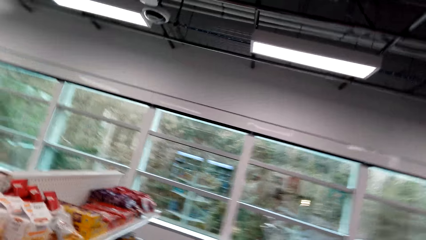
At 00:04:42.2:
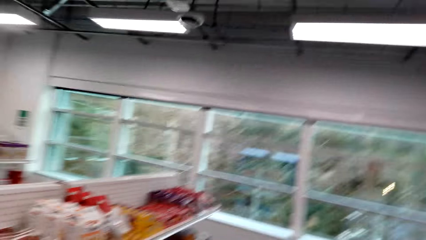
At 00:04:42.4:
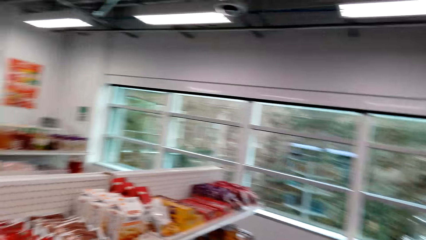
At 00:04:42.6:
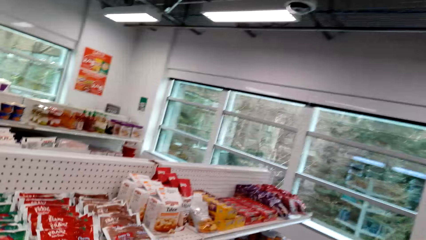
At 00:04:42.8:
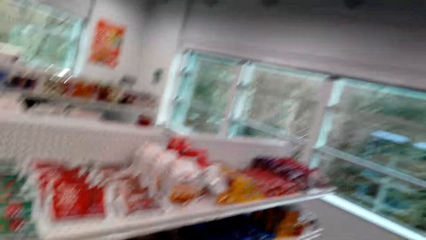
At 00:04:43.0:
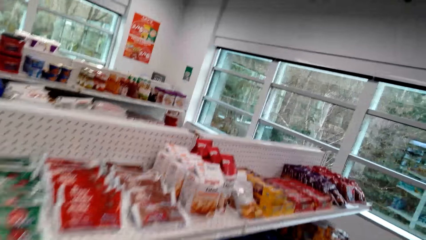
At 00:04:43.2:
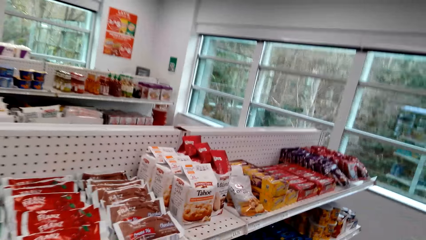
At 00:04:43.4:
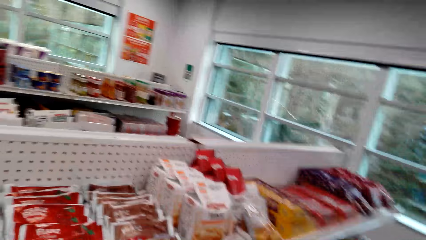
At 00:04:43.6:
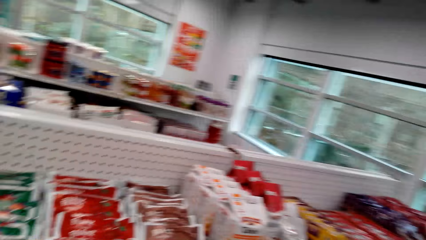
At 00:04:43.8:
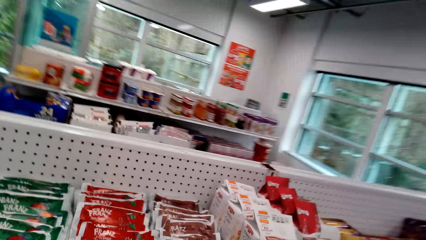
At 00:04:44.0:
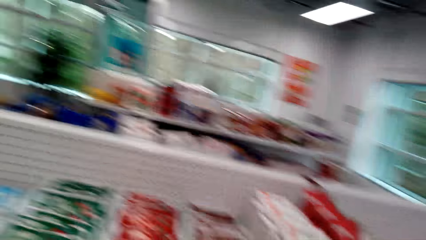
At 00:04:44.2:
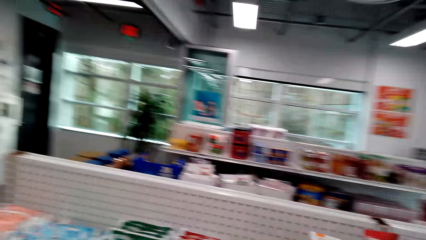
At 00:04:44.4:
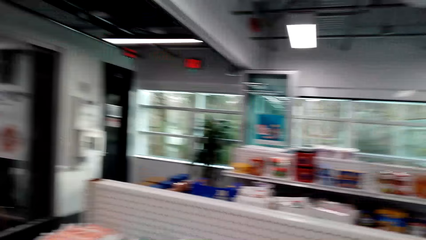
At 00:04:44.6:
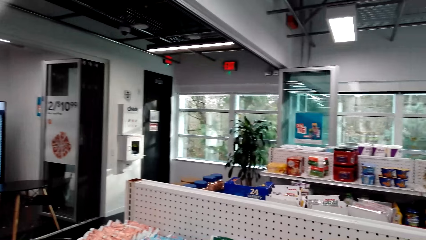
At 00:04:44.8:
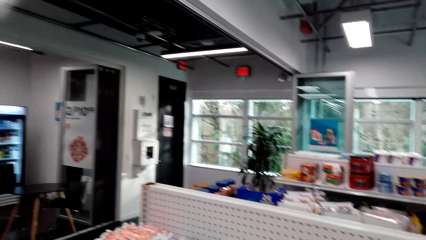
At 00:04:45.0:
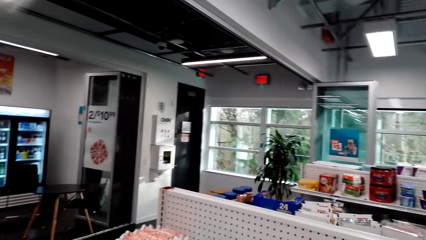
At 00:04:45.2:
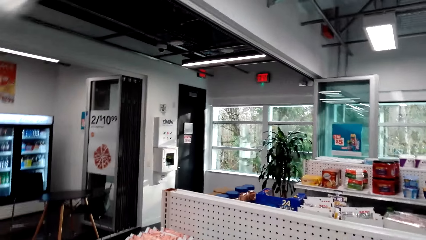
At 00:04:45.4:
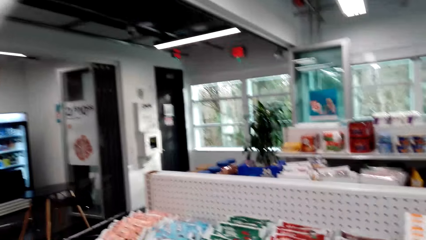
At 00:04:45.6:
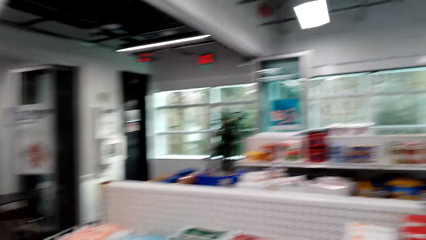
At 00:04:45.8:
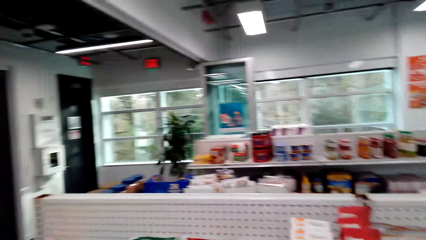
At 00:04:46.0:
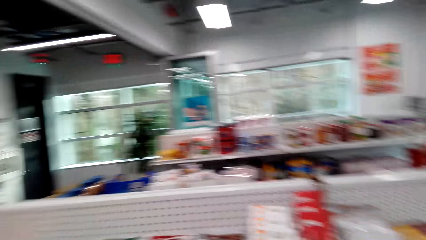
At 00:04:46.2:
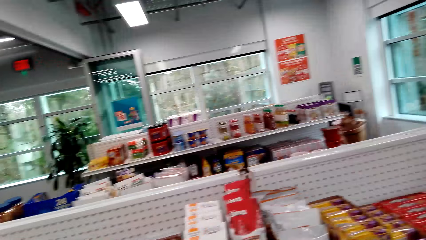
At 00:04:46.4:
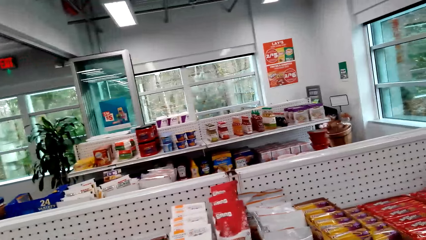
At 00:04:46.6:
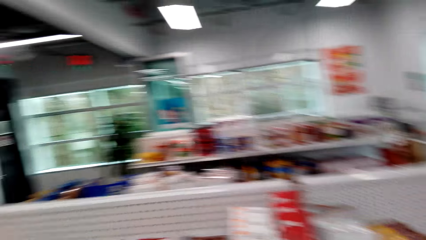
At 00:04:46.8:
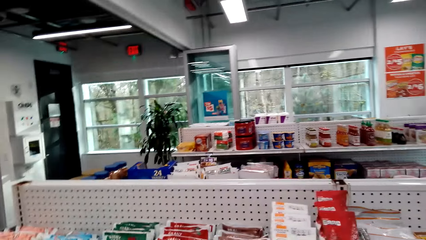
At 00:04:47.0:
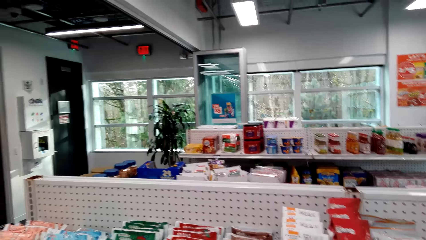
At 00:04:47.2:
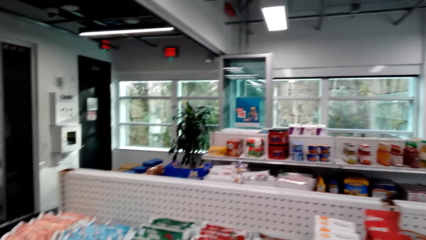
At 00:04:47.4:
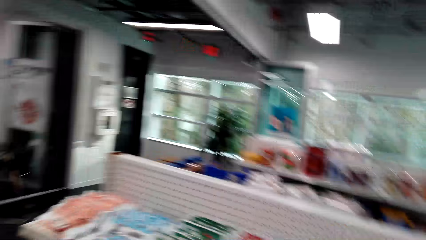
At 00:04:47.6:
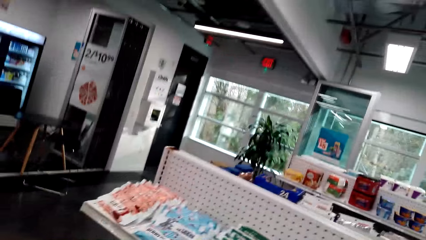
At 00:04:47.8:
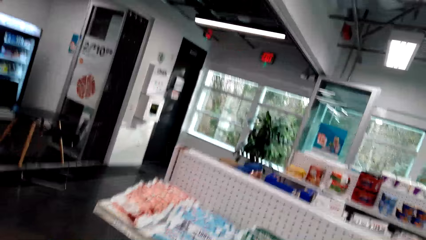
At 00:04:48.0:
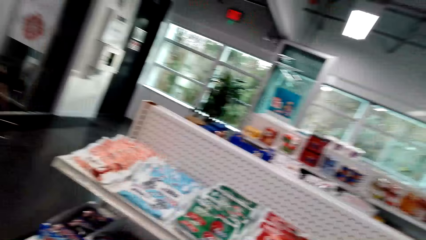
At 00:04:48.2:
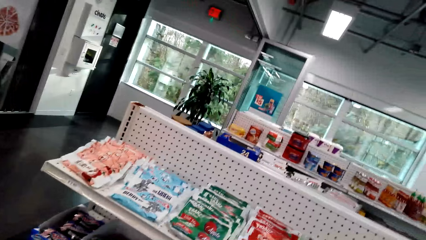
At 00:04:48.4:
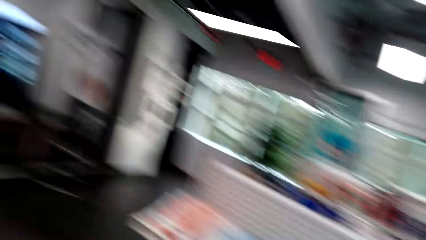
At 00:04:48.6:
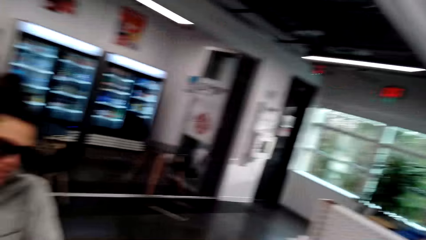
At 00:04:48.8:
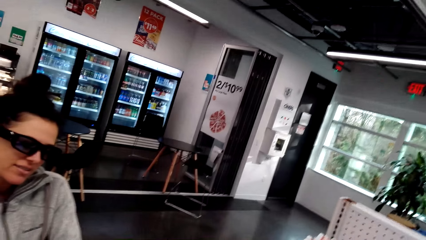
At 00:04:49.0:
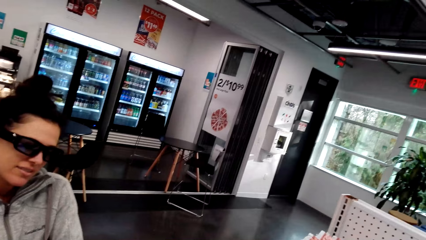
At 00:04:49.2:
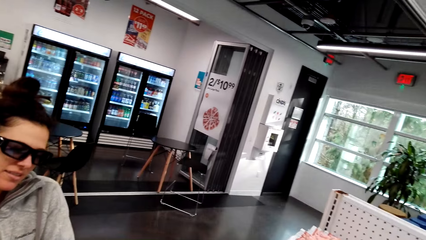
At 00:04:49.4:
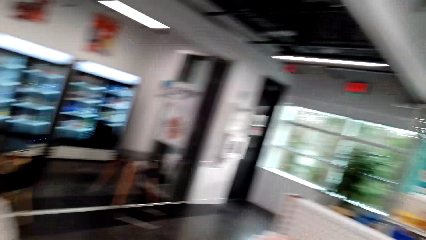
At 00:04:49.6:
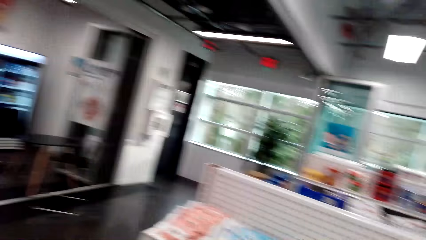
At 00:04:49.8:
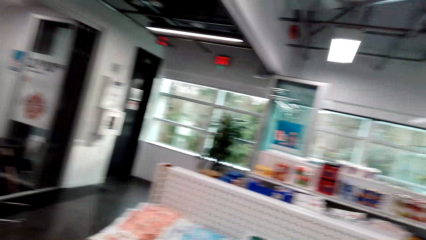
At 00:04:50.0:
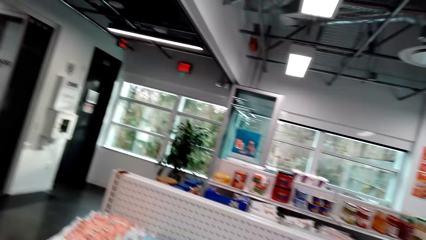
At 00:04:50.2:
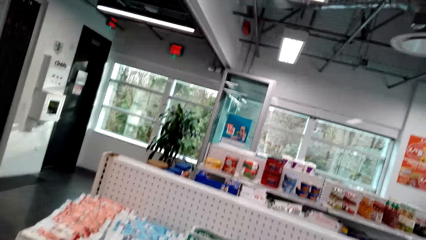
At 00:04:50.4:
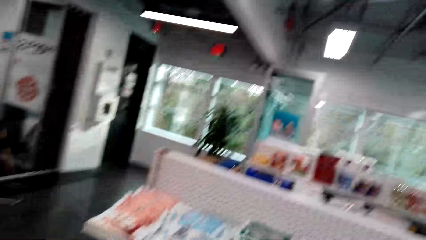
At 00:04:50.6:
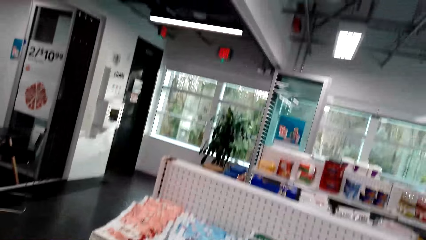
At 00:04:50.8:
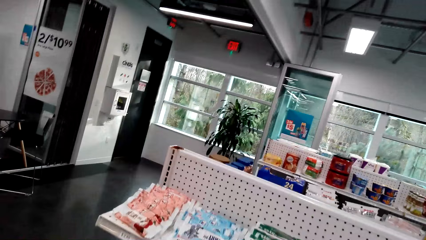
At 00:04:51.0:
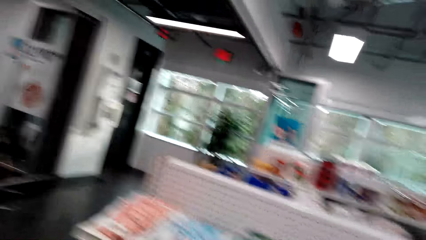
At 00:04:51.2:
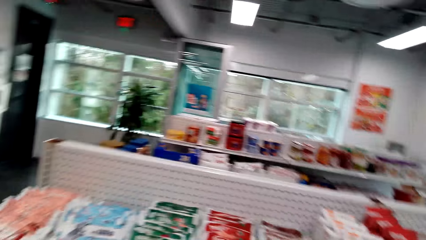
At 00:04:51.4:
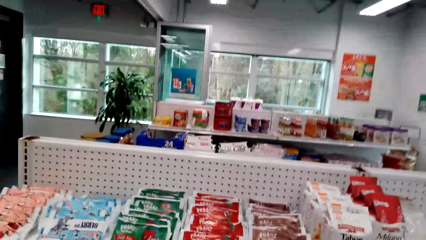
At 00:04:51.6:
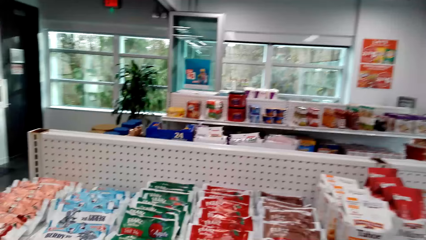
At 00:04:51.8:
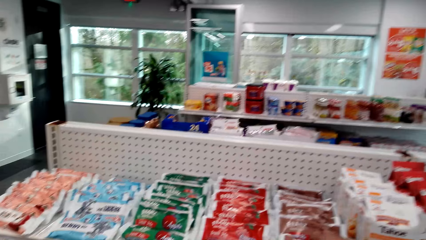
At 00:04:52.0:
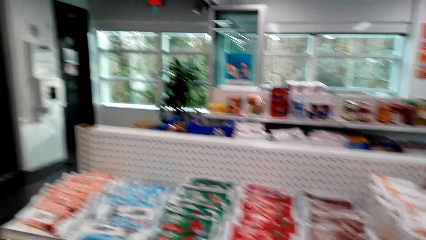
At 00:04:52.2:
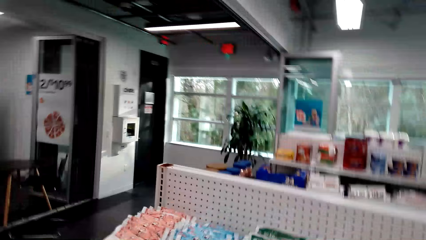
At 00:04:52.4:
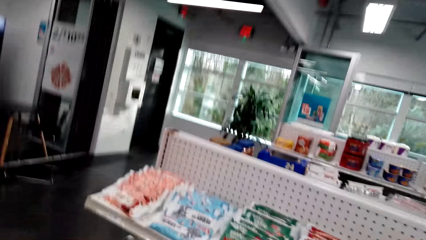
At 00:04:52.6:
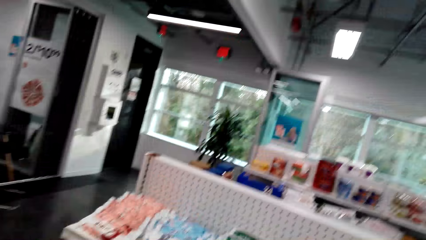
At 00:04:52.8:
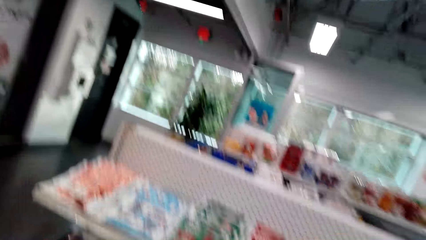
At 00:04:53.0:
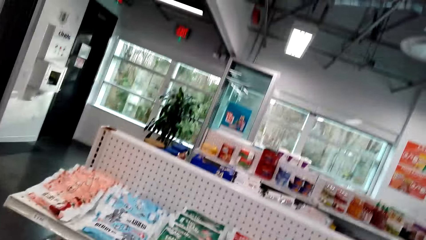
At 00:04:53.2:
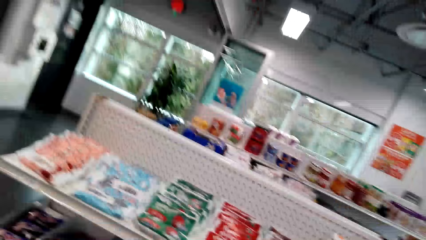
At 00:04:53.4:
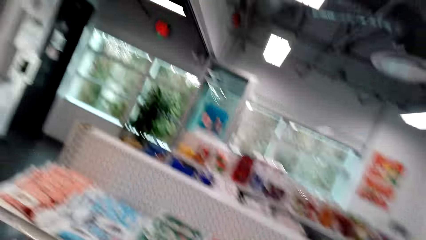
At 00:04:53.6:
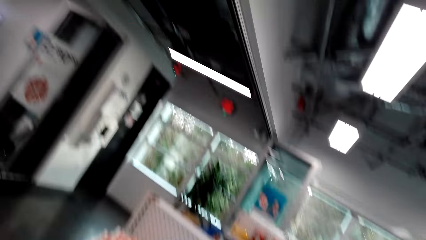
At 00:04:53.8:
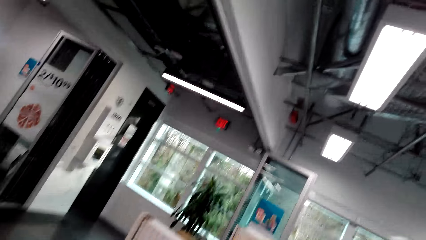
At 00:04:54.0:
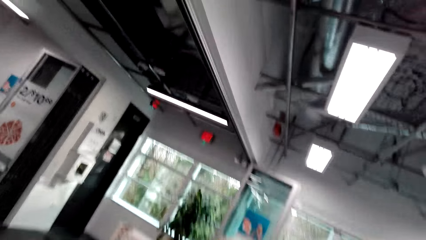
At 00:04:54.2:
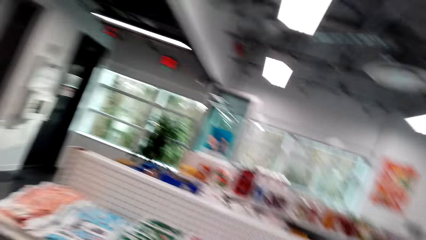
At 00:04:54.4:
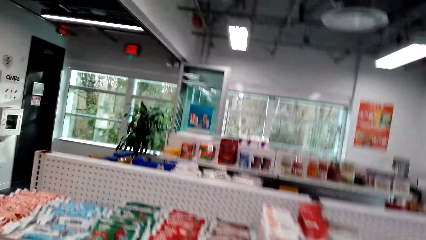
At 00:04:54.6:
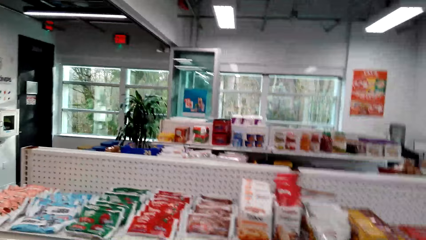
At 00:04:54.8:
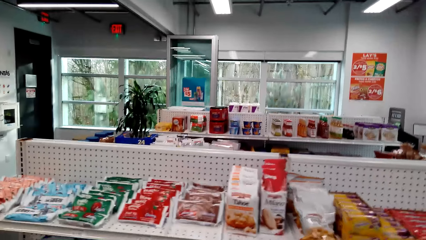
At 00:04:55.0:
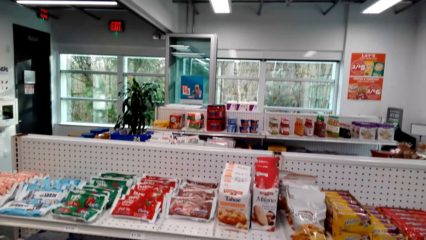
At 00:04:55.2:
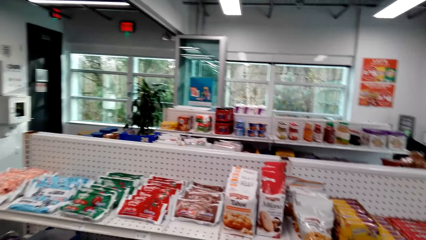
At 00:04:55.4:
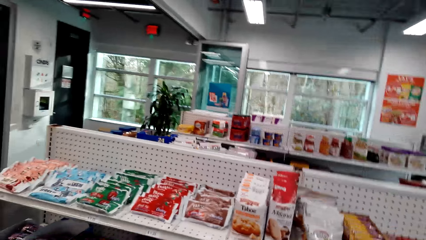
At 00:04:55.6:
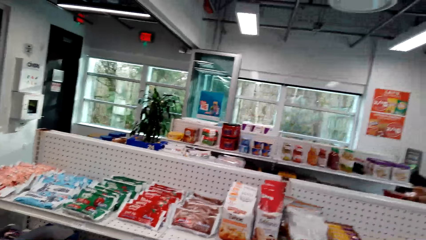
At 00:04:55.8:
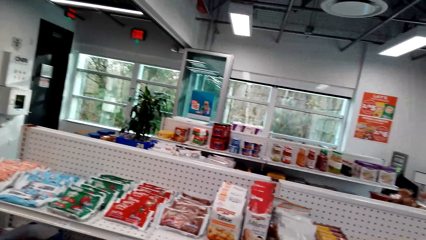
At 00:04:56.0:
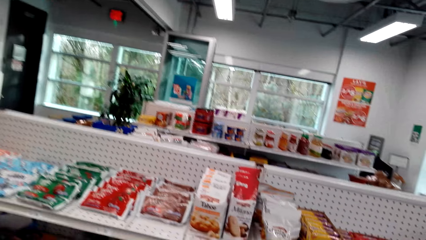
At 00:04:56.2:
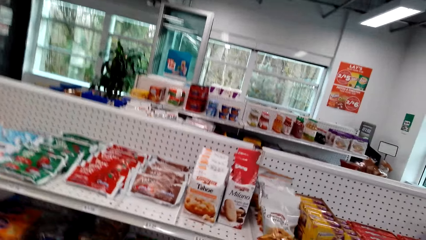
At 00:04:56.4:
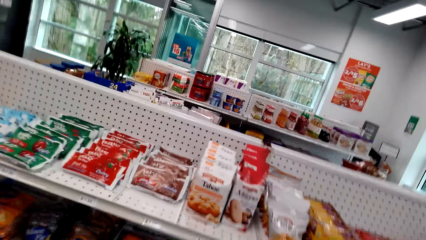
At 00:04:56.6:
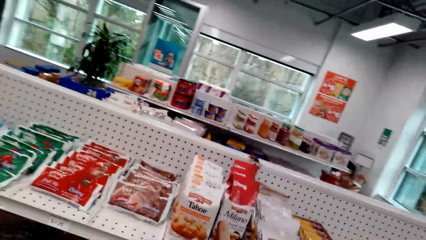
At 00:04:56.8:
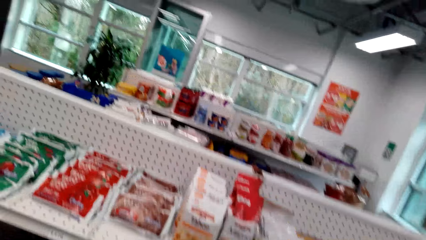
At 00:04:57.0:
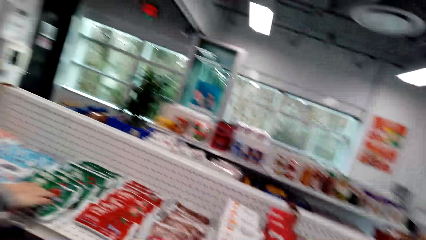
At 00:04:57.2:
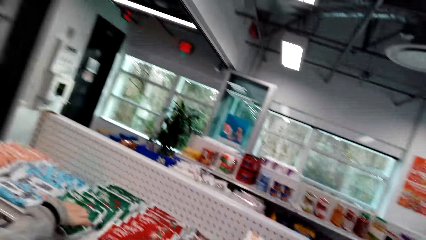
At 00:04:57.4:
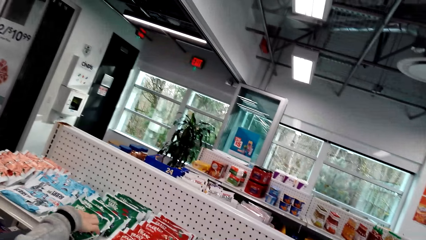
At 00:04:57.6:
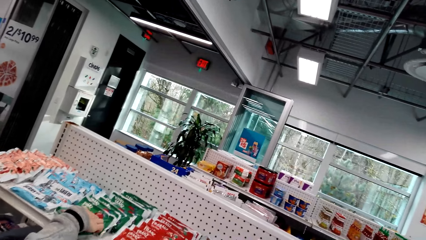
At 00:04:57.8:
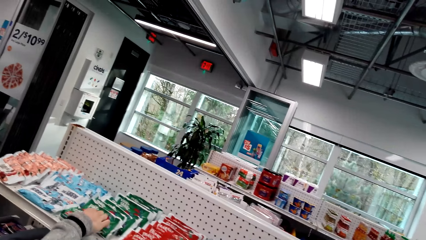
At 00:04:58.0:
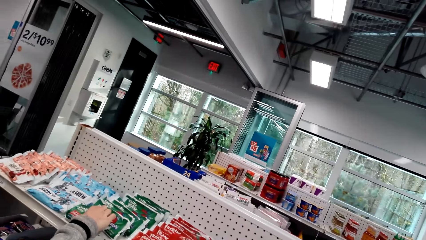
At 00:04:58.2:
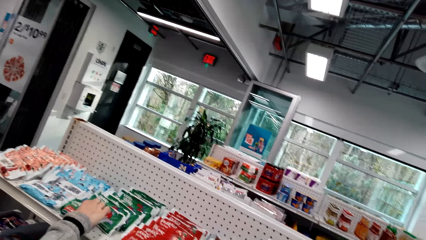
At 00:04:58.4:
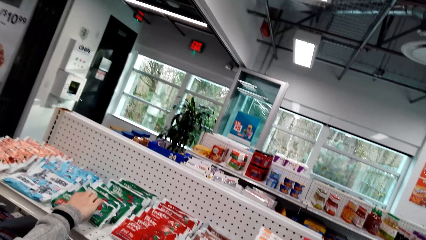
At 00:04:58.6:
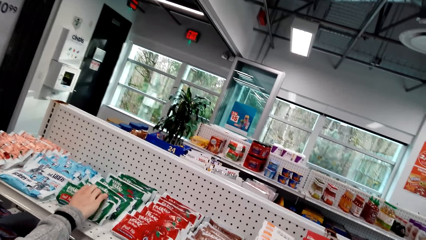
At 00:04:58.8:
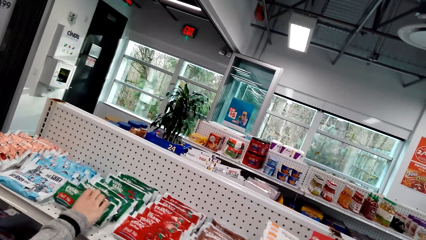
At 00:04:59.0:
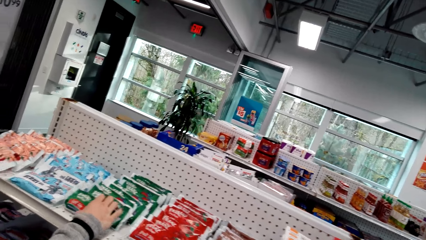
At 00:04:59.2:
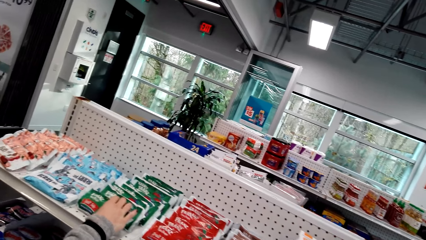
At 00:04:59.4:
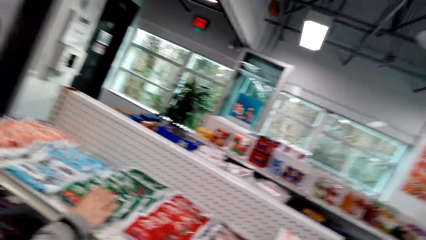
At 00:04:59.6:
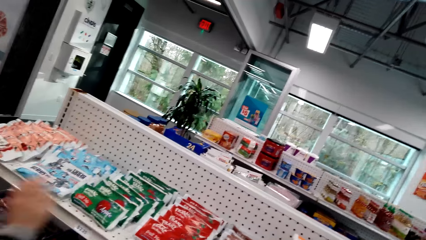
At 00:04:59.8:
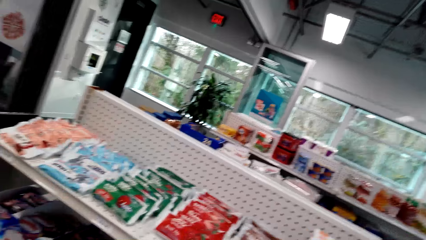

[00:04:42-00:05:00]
The camera wearer dialogues with a person. They look around the shelves. A woman looks around the shelves. The camera wearer converses with the woman. They look around the shelves. The woman looks at snacks on the shelf.
